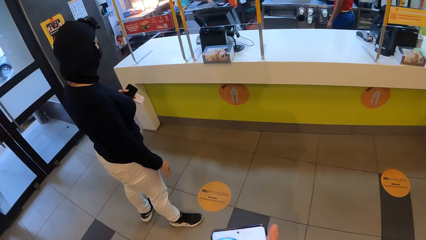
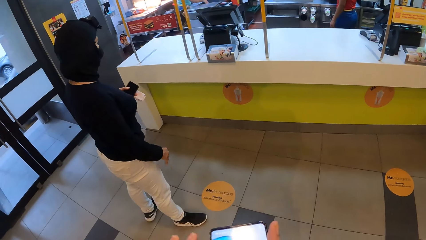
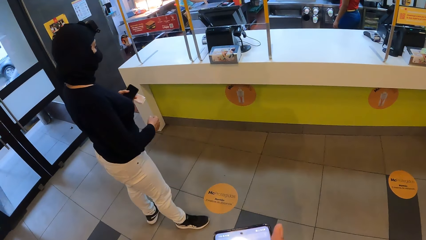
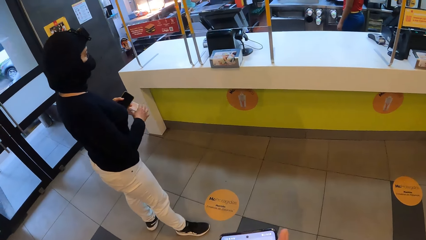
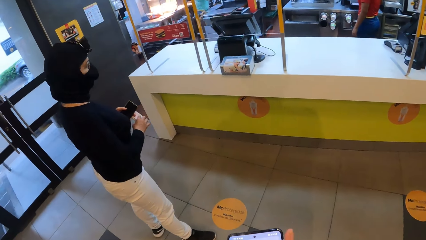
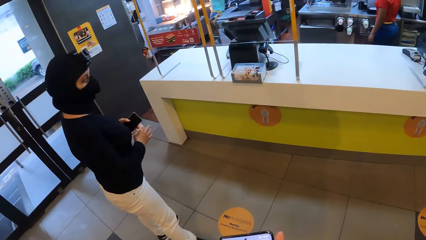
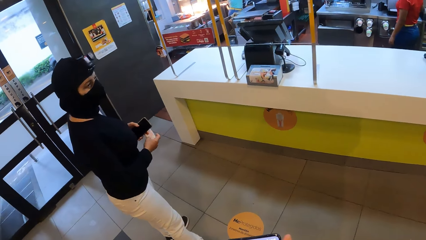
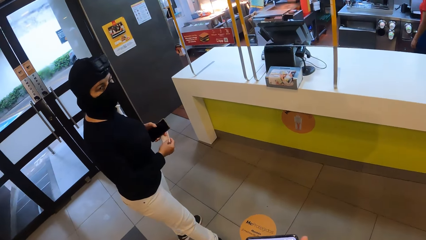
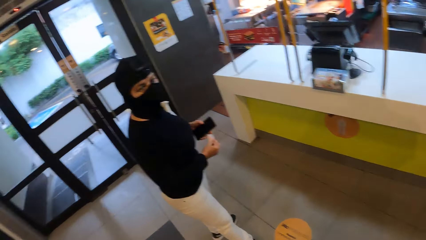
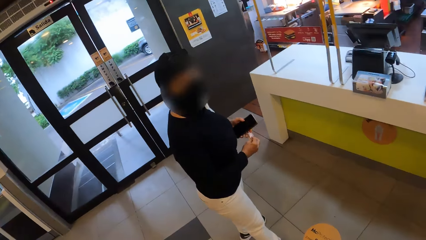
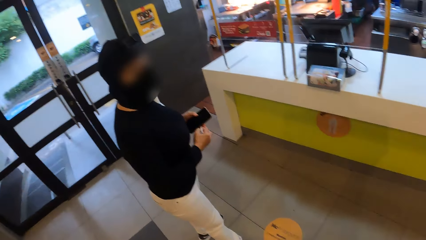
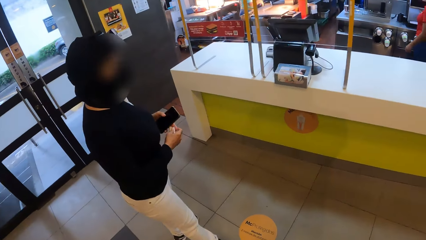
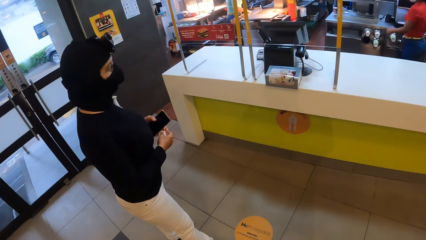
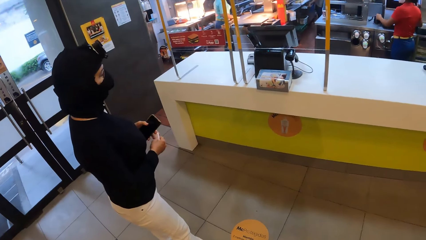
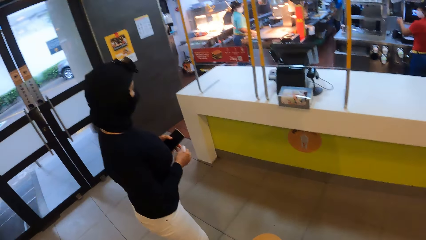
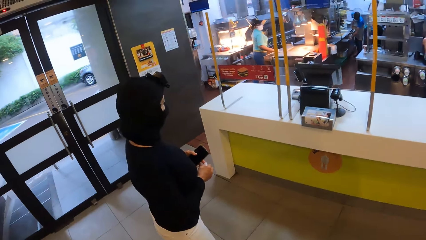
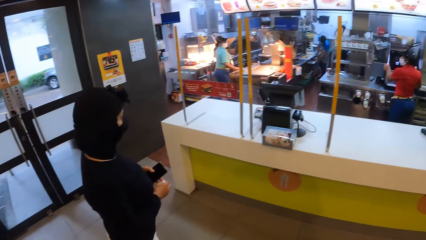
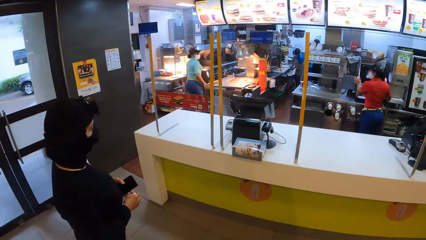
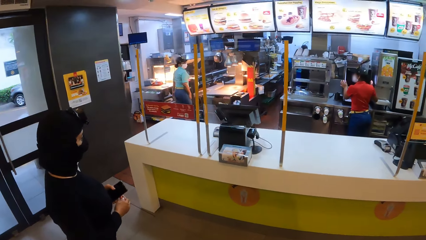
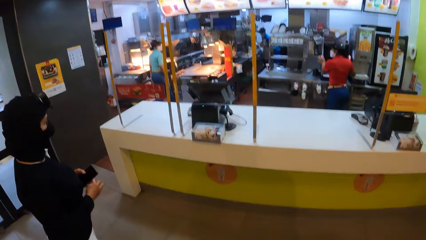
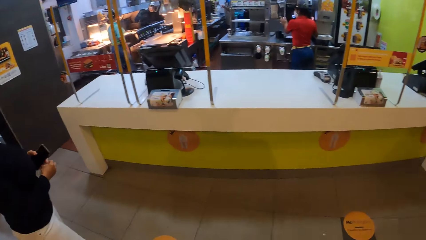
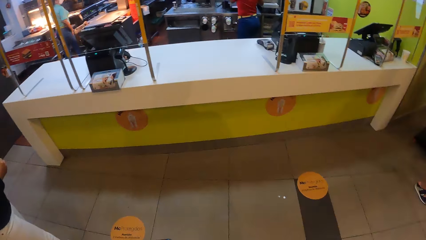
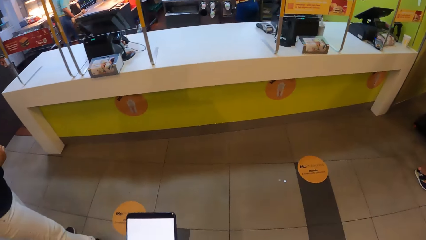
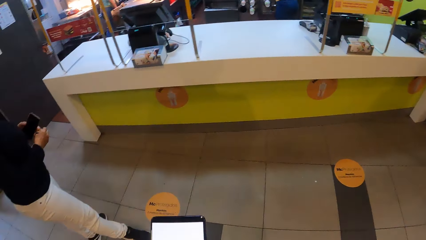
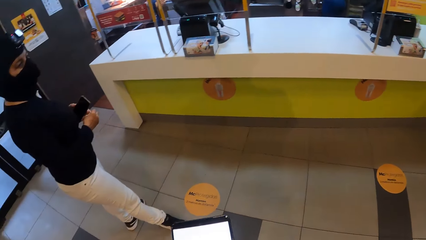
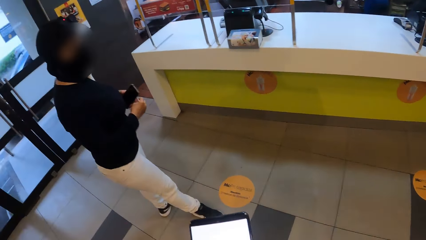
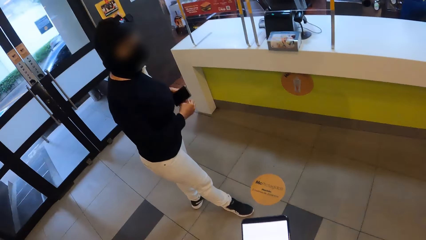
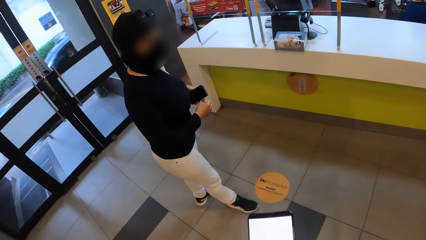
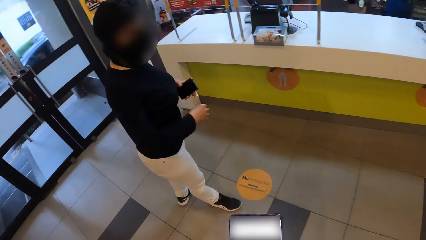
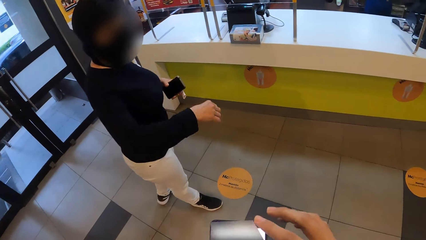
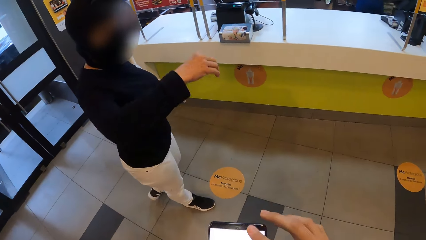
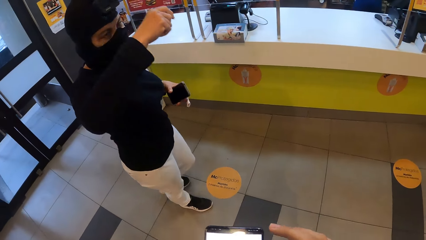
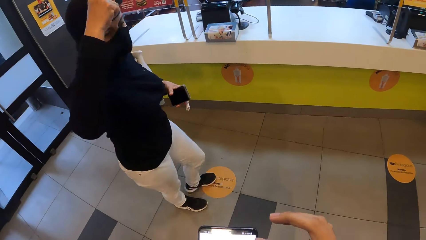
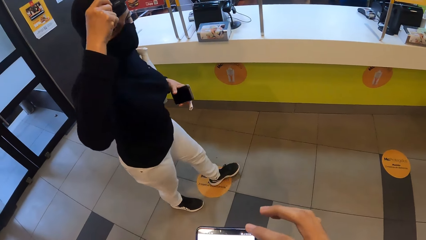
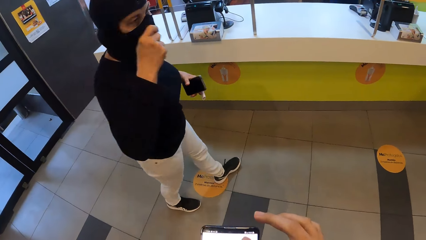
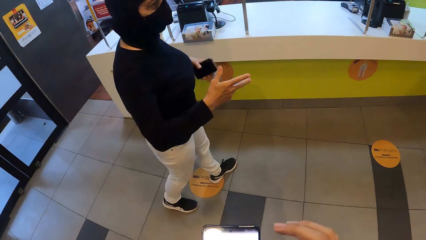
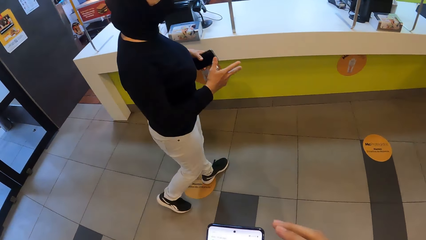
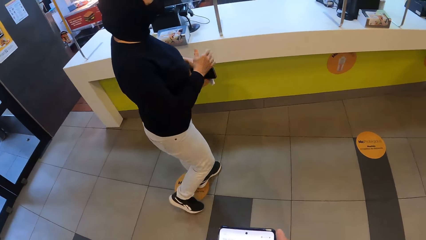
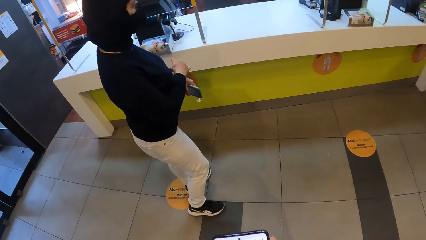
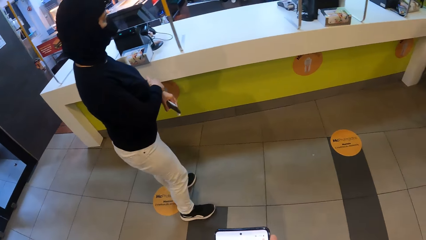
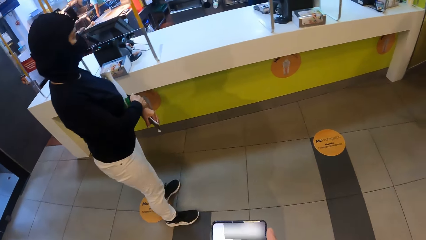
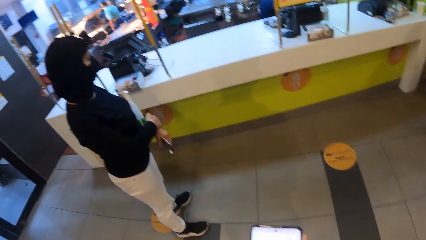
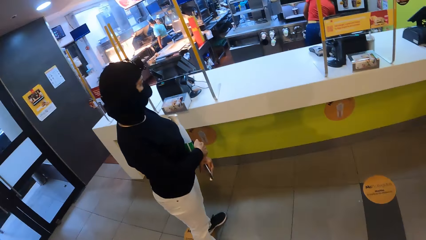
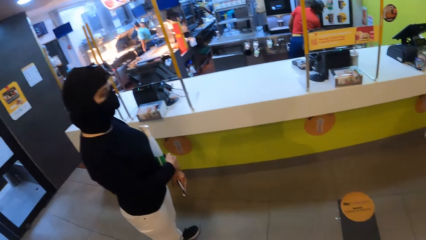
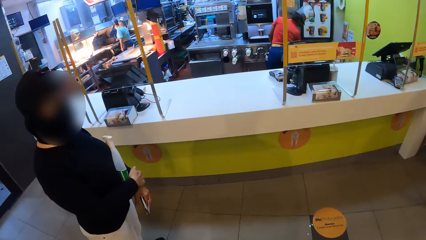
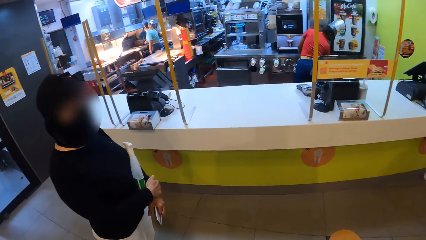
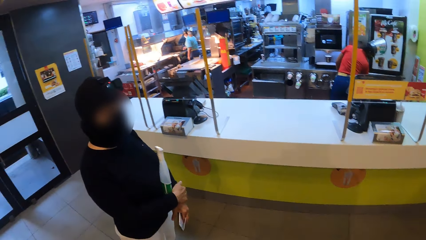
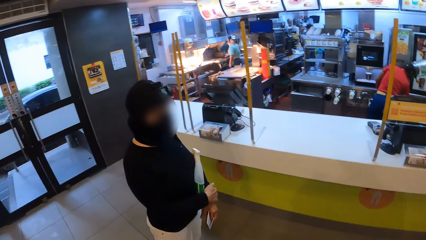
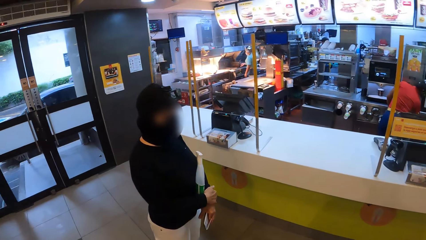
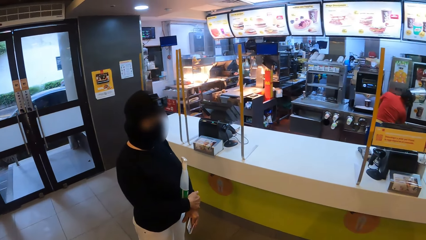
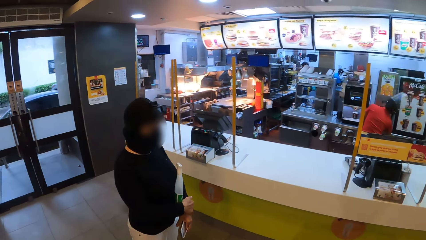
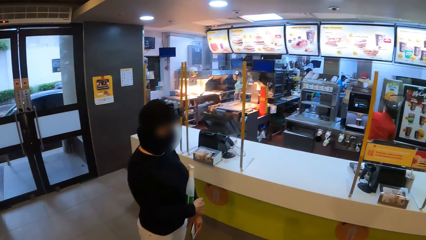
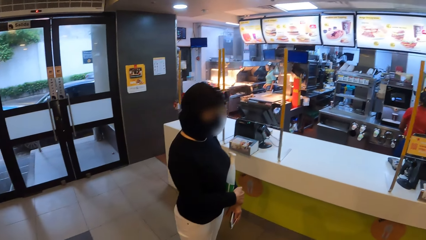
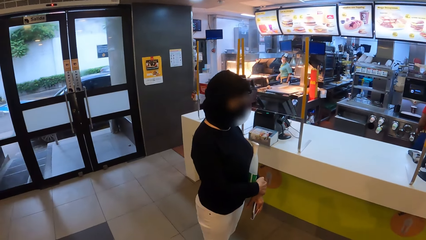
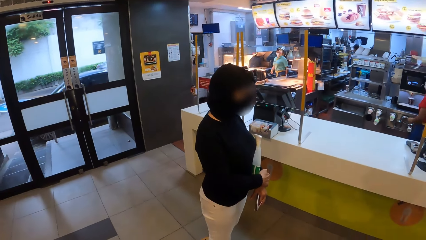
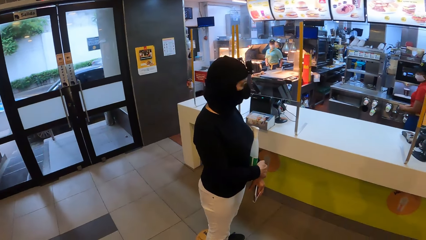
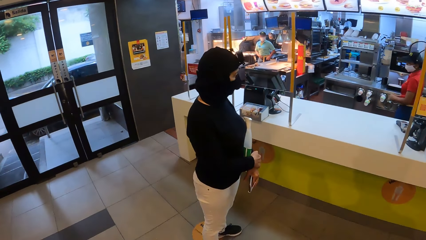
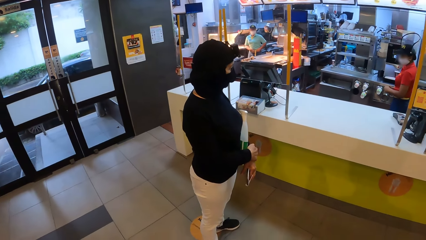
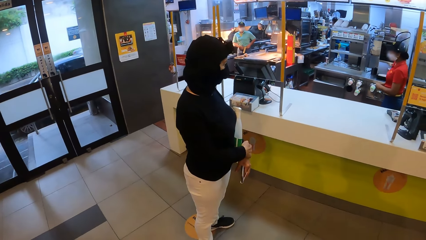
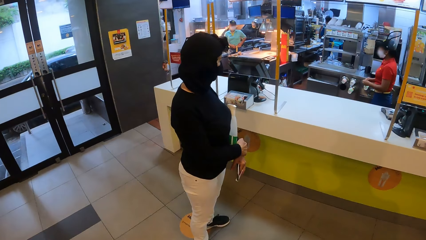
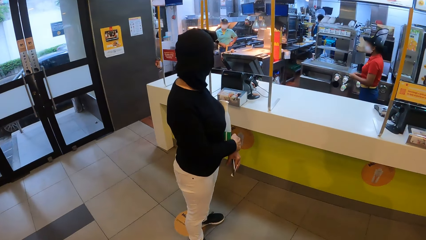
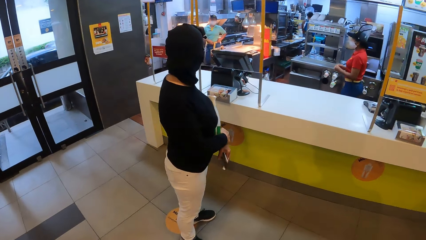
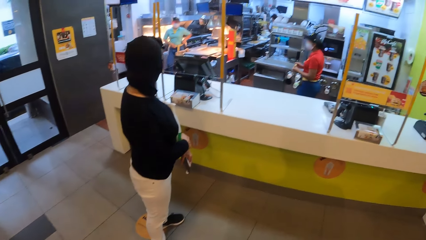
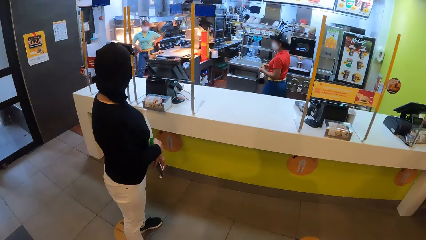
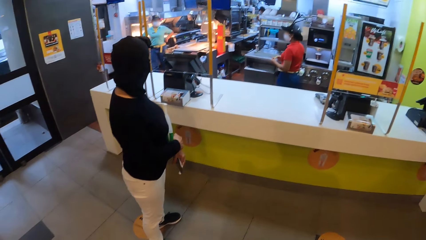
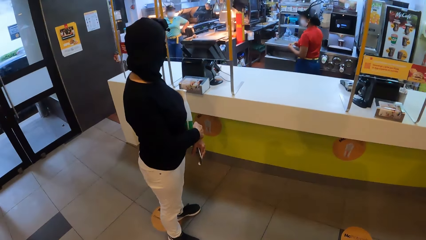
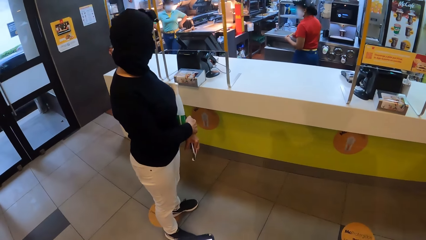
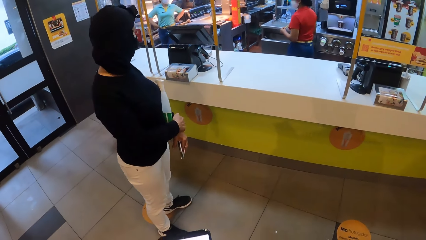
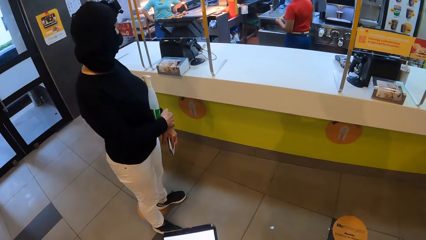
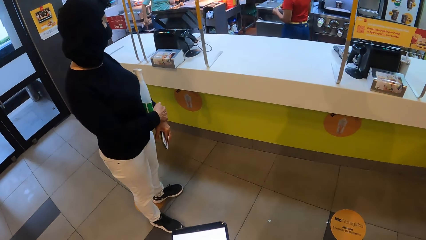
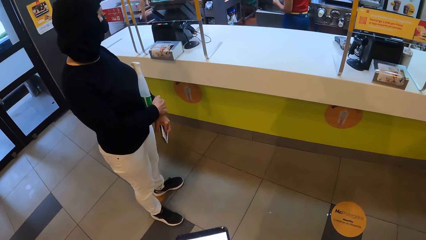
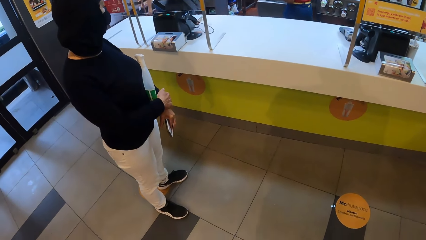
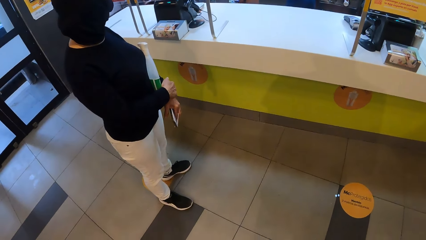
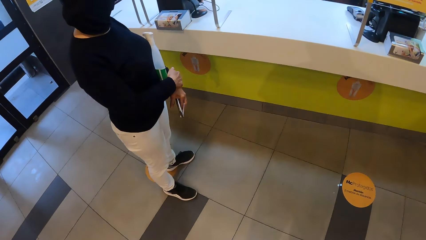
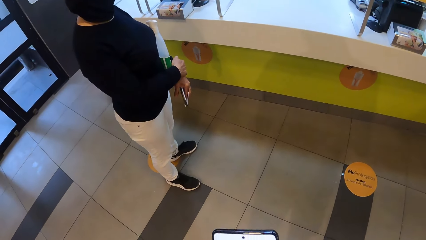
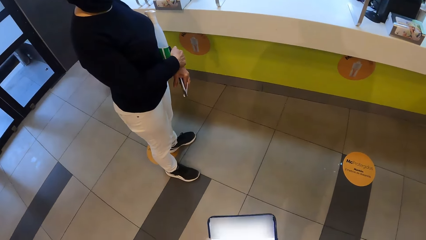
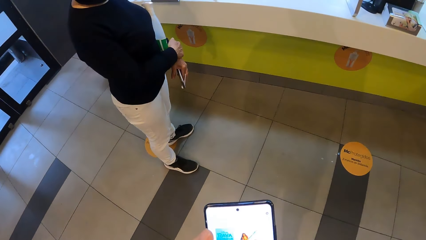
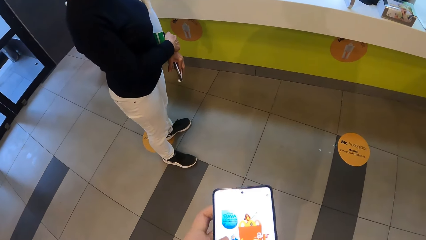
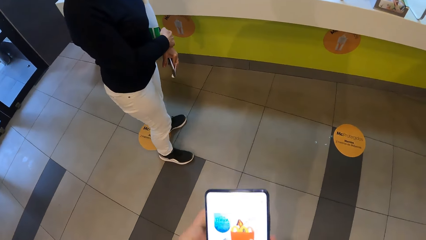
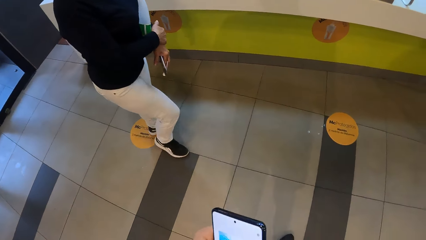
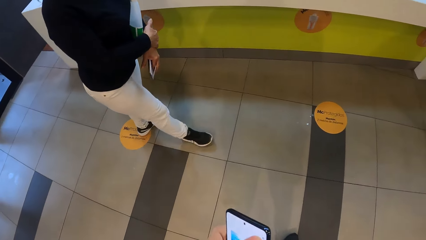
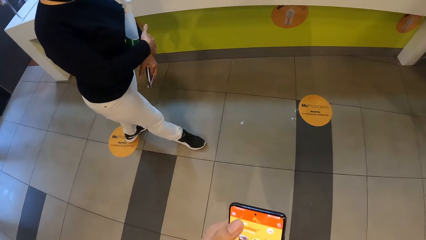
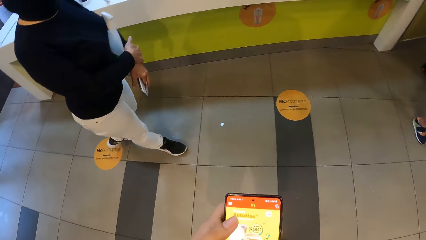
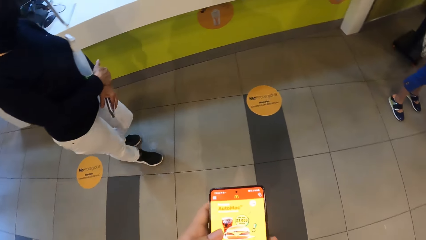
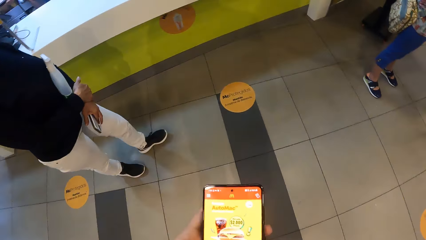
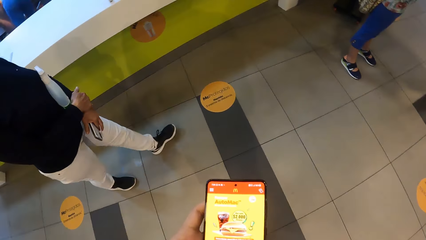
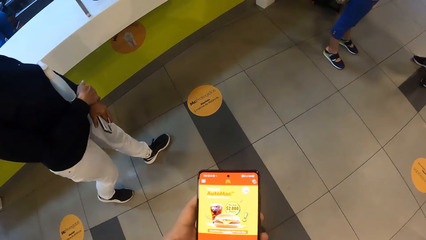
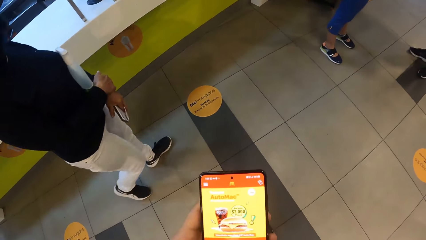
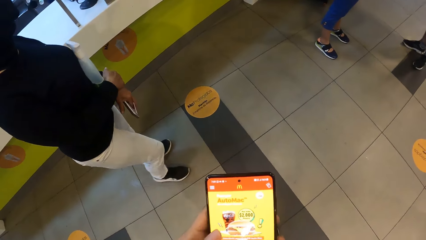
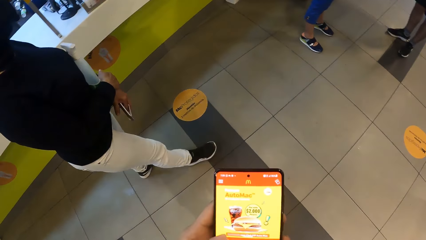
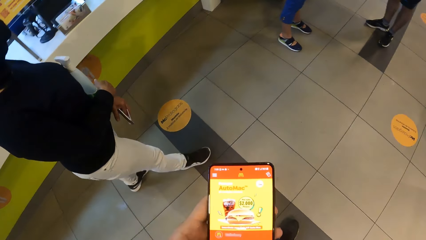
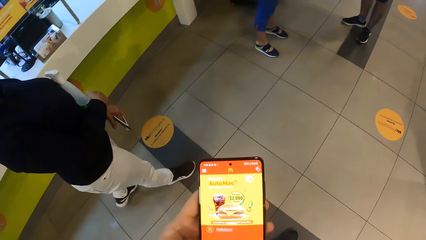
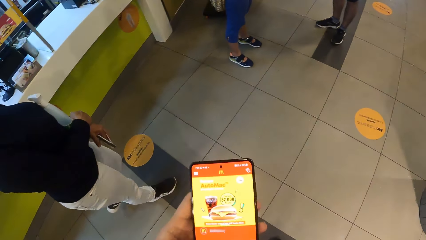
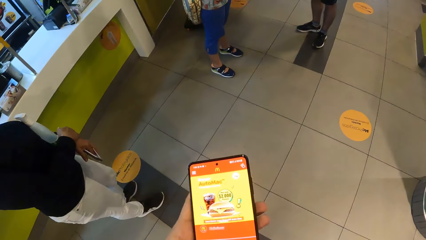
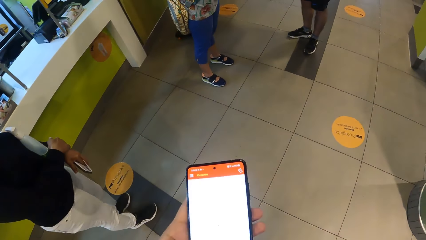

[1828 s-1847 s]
A woman holds the receipts. Another woman talks to the camera wearer. The camera wearer moves around the restaurant. They use the phone. The first woman interacts with friends with the hand gesture. The other woman talks to the camera wearer. The camera wearer holds the arms. A third woman talks to a fourth woman. The camera wearer scrolls the phone. The first woman walks around.
